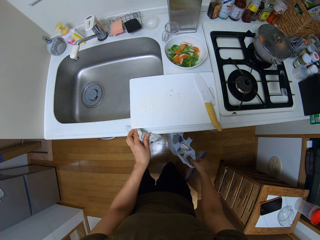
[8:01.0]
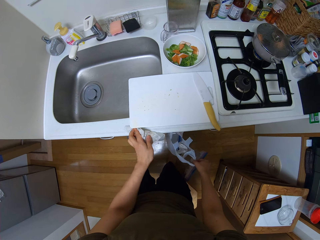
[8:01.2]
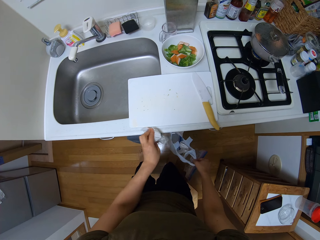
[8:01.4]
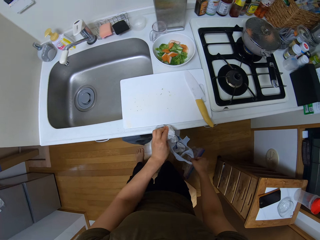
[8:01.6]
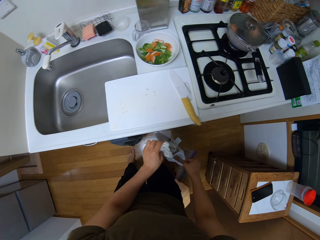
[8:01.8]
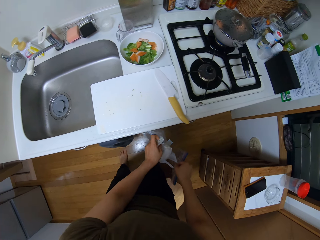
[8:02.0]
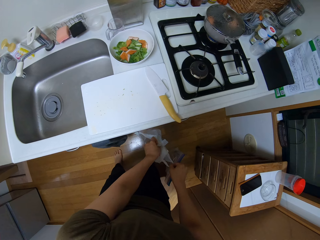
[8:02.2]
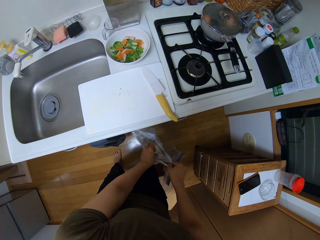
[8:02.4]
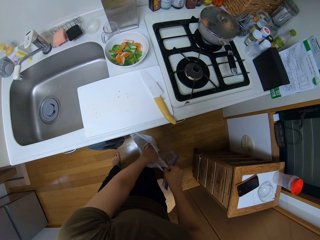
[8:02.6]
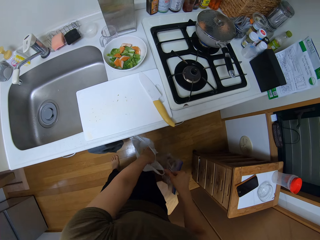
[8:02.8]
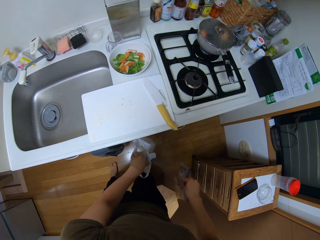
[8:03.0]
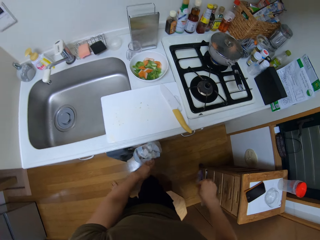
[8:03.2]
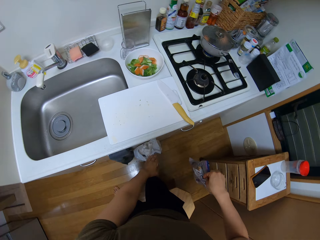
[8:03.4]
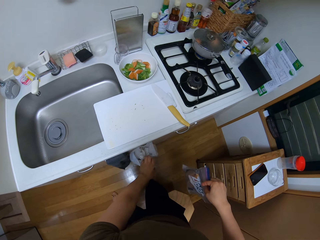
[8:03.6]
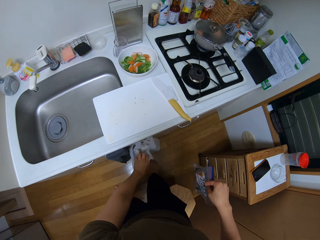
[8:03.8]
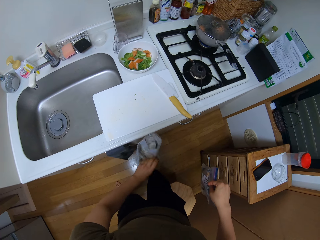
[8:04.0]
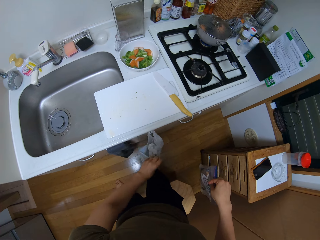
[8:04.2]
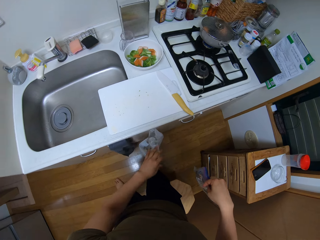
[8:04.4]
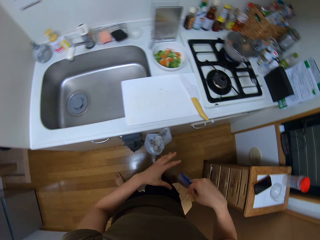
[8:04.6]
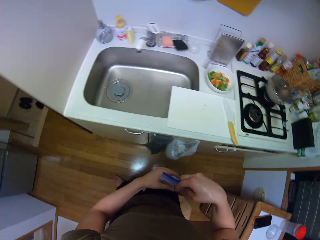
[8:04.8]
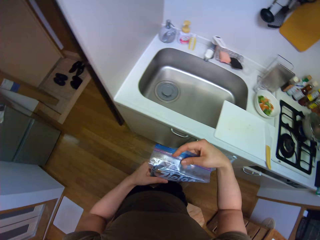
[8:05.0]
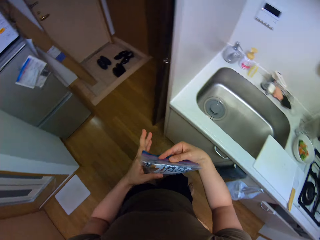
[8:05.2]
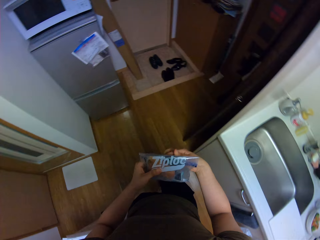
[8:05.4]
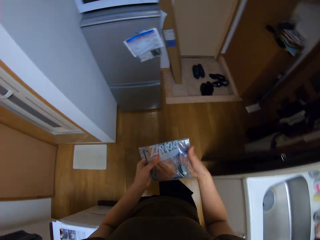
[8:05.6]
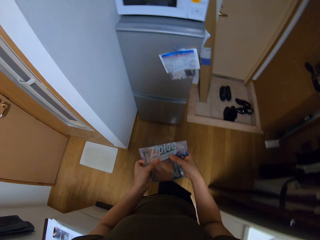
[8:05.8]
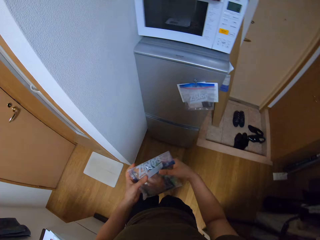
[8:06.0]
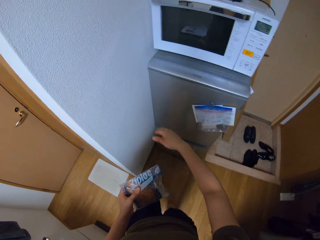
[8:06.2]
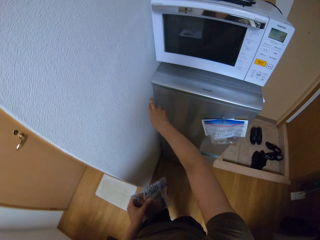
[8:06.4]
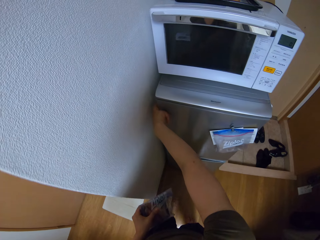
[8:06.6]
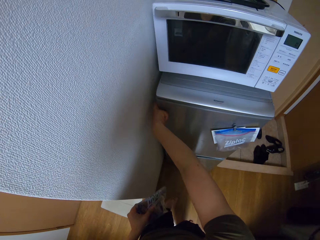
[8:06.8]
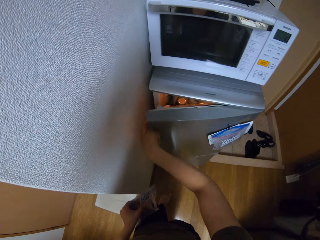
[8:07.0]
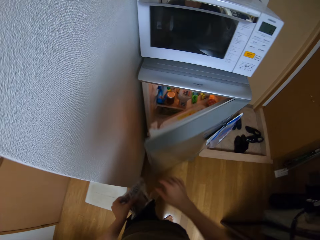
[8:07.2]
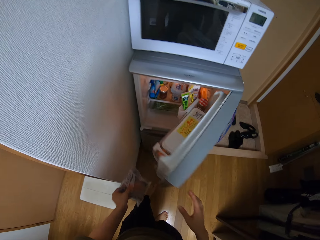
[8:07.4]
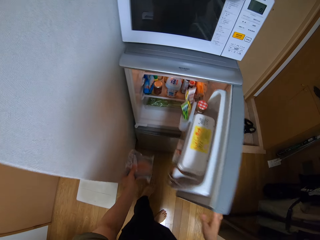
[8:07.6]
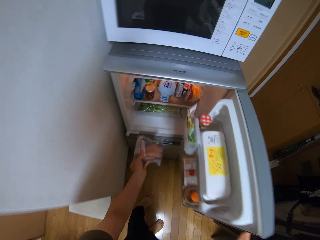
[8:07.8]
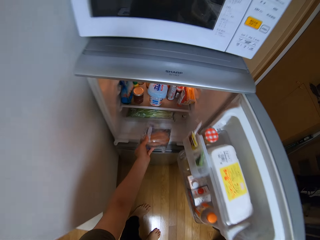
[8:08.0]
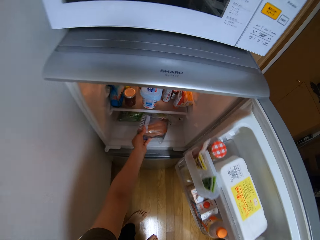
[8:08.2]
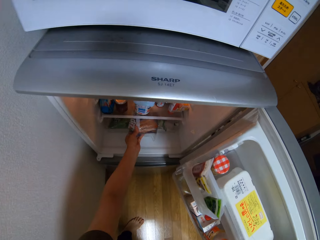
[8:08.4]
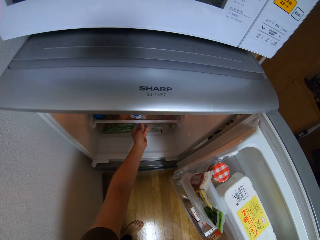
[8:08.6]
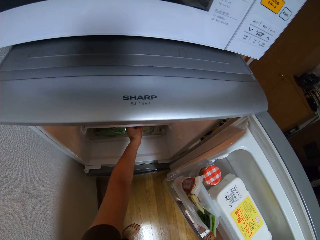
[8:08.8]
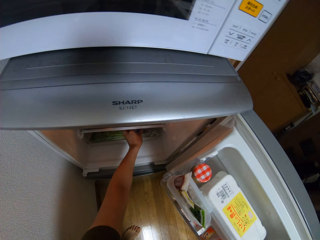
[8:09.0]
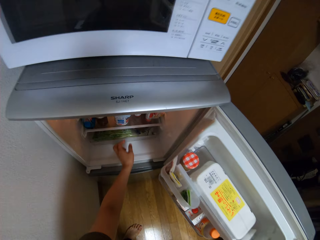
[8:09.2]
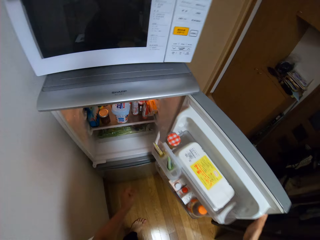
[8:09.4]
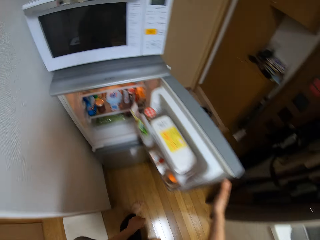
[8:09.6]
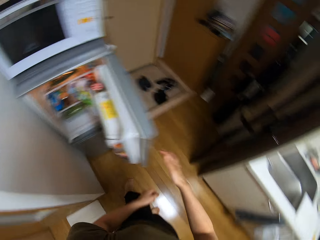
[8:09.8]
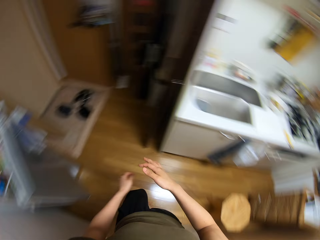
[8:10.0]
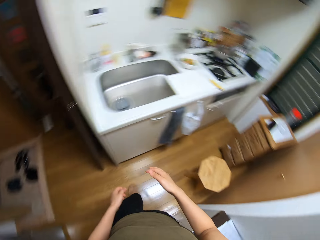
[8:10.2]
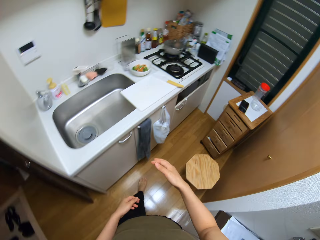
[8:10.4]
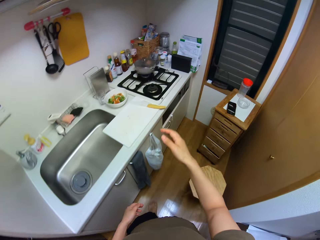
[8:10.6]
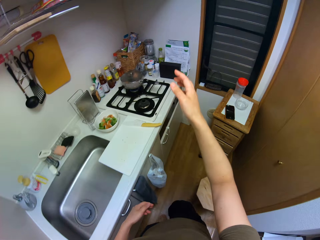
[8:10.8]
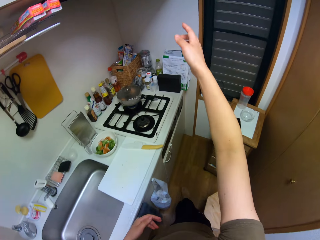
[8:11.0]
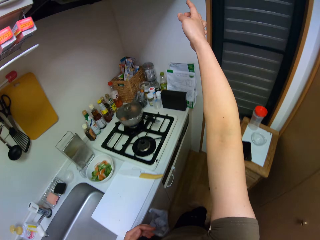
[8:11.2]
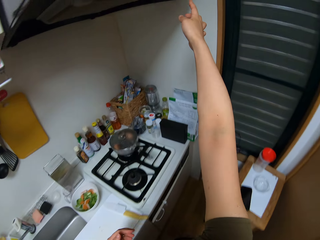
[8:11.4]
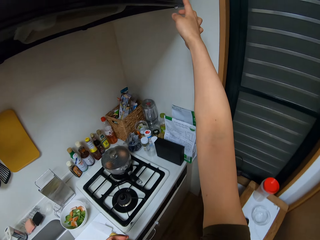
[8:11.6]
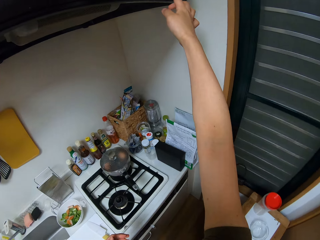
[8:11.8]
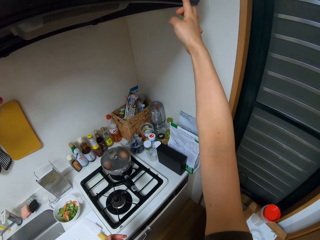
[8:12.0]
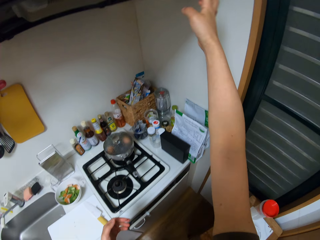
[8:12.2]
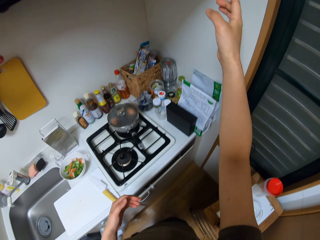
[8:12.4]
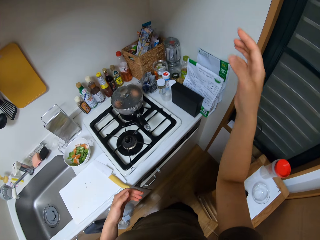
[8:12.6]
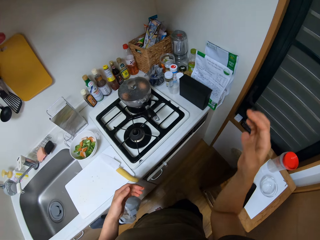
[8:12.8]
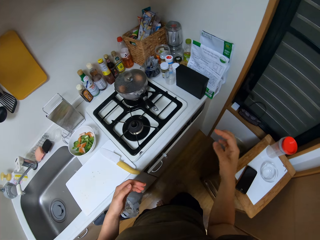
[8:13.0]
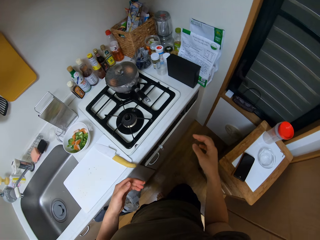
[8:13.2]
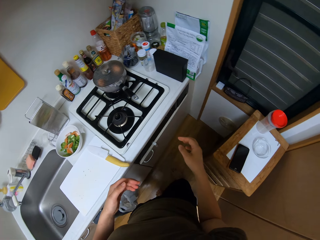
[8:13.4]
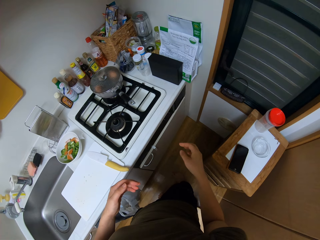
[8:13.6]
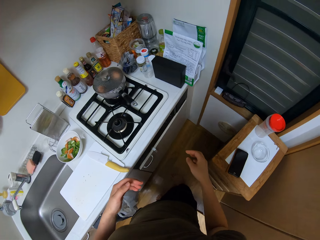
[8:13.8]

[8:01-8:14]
The camera wearer holds a dustbin. They dispose the paper on the dustbin. They fold the zip lock bag or paper bag. They put the zip lock bag on the other hand. They walk. They open the fridge. They put the zip lock bag in the fridge. They close the fridge. They walk. They press on a button.

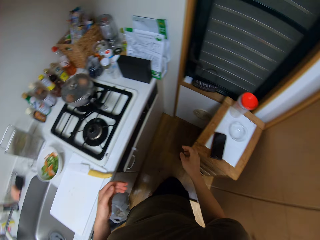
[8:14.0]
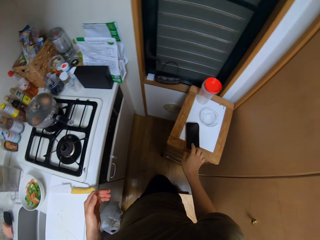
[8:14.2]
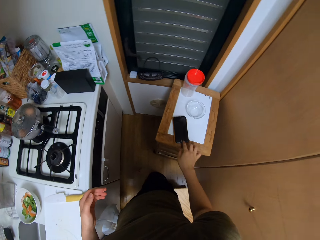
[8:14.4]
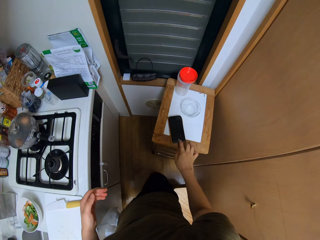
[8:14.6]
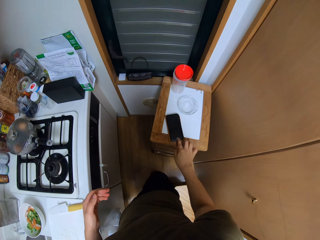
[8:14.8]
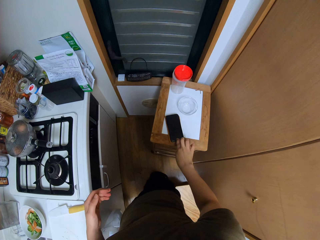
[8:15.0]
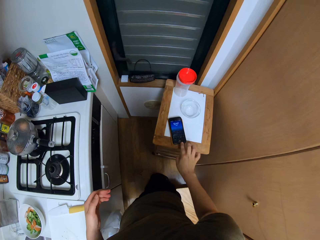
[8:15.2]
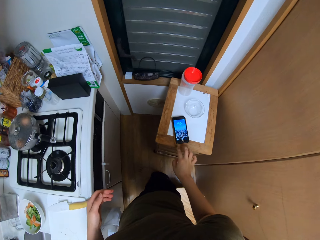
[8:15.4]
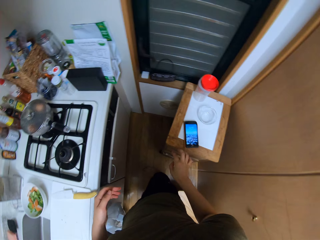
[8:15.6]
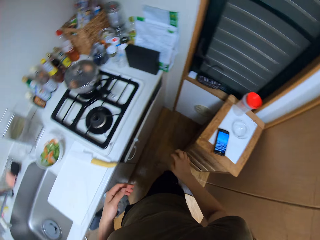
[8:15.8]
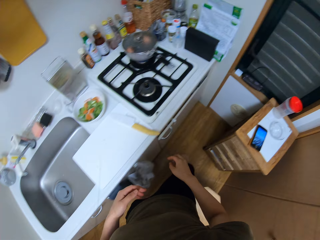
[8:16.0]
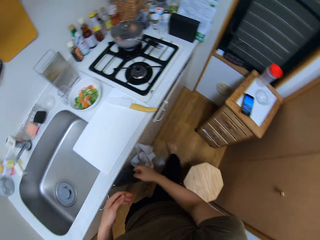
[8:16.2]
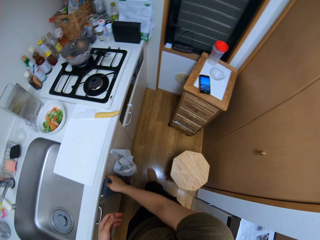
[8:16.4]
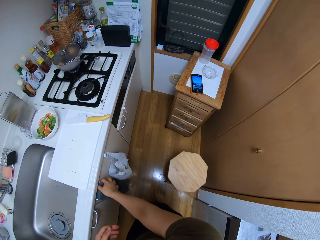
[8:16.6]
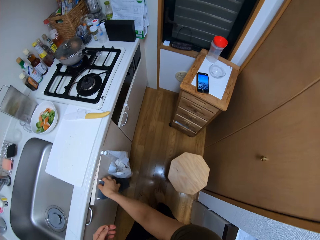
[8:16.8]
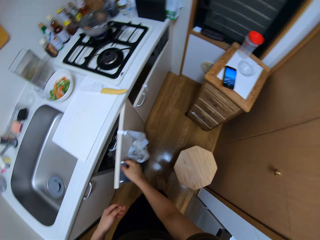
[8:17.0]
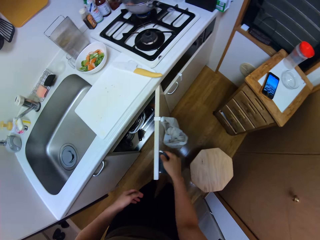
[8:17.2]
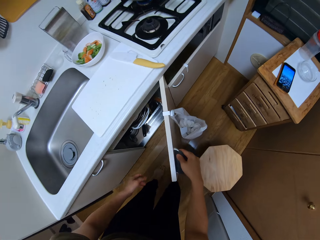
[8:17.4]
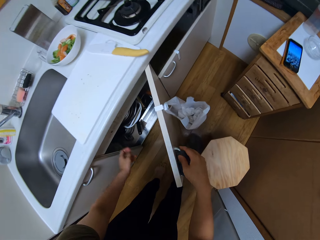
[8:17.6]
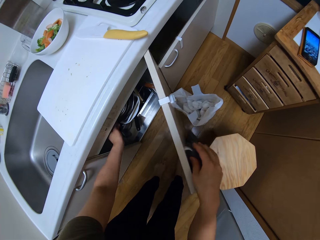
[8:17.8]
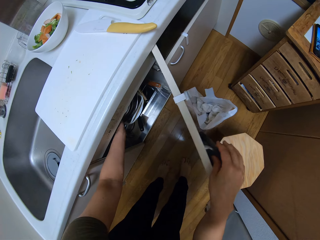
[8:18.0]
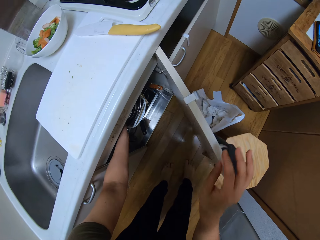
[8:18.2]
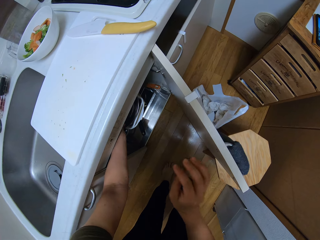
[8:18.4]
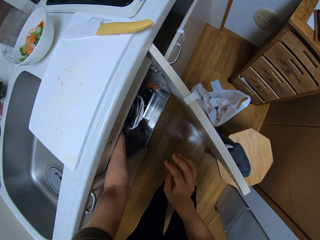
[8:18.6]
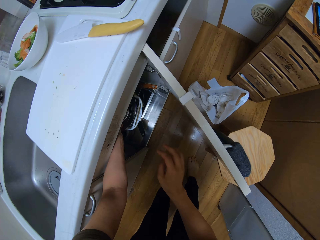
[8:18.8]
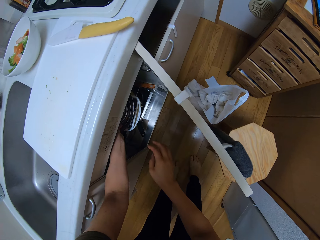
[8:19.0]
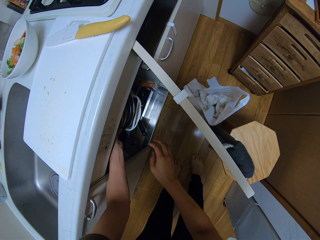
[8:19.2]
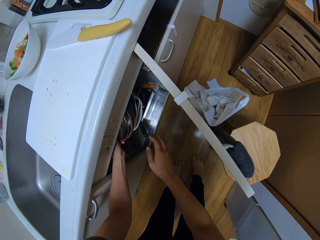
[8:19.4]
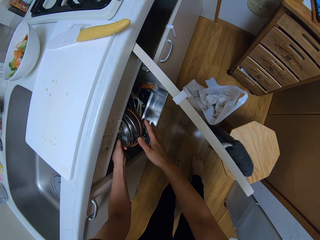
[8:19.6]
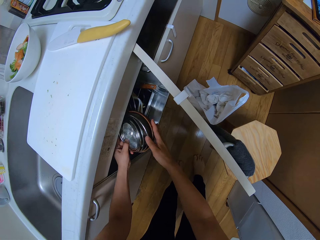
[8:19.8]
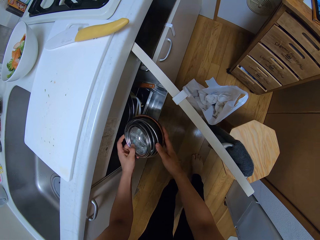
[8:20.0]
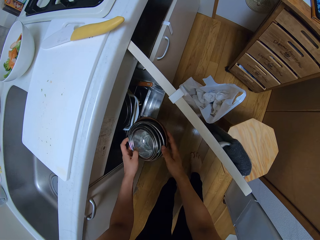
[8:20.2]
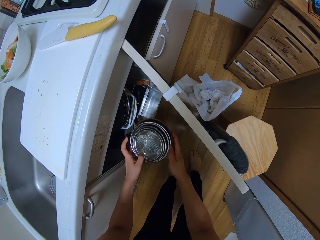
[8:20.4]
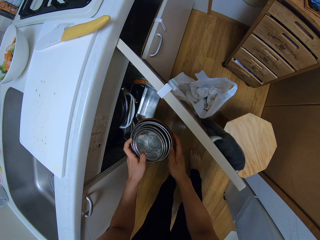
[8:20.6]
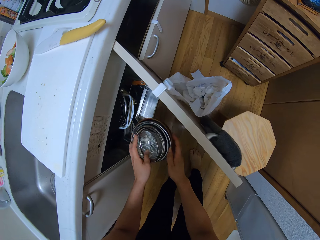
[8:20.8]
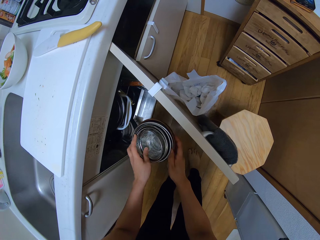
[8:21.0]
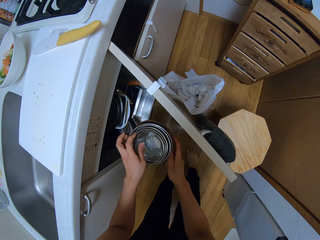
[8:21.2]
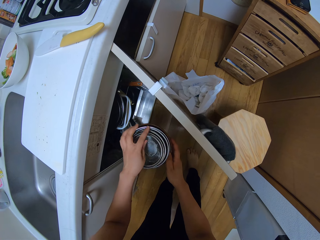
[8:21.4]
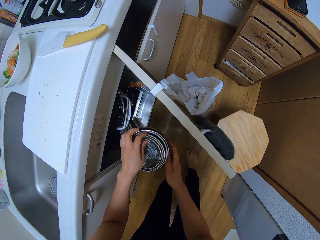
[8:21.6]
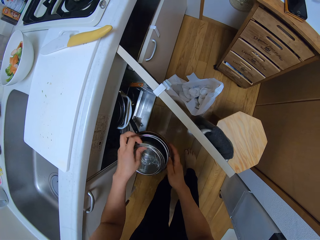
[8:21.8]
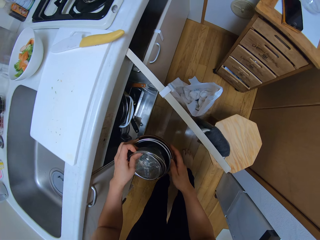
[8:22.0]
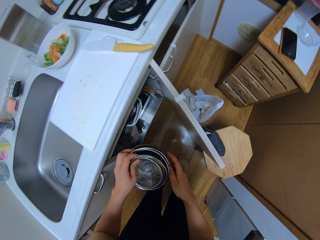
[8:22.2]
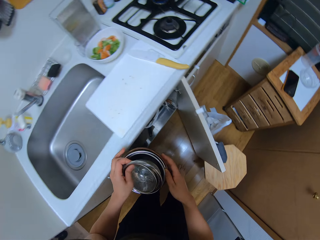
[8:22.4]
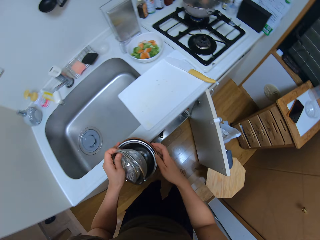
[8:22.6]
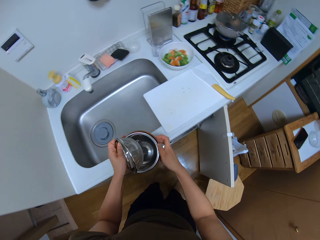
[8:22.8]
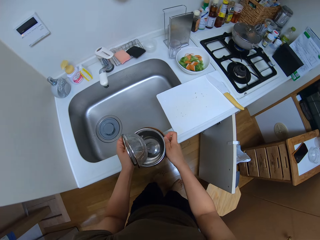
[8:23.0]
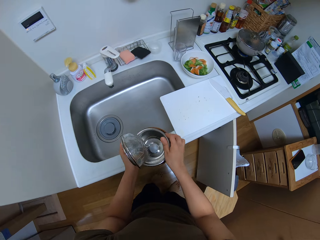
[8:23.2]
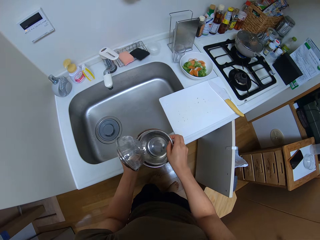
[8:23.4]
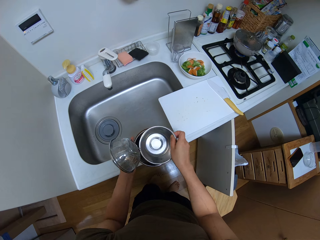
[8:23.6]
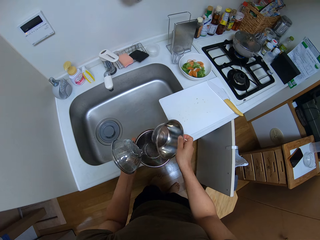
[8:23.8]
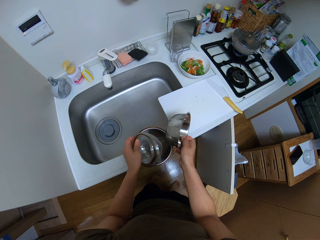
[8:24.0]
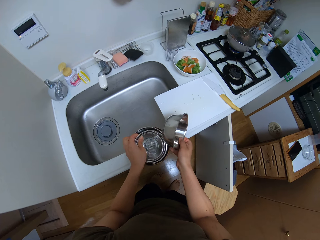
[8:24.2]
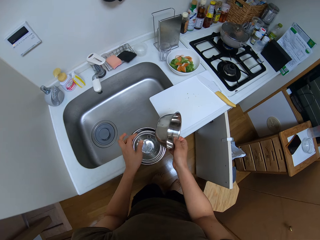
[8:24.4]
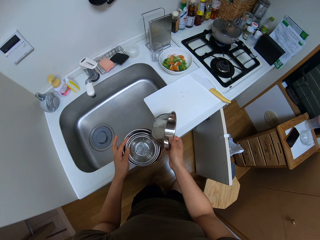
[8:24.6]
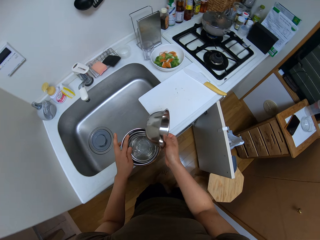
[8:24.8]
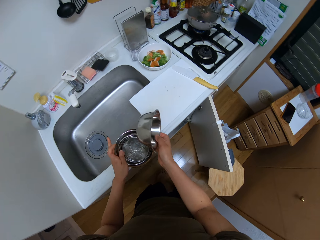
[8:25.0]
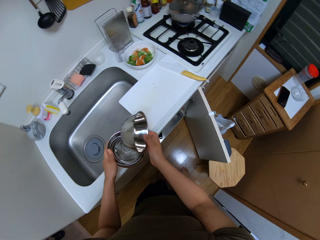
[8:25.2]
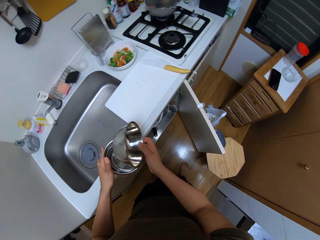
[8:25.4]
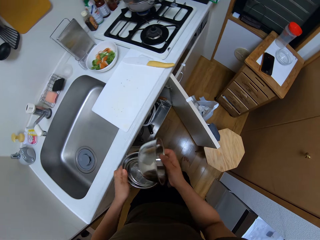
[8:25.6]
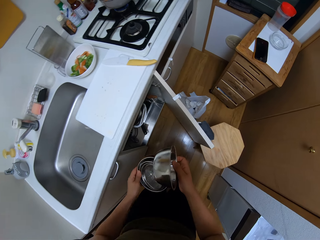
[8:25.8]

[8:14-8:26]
The camera wearer taps on her phone. They take a step. They open a cabinet. They pick up metallic bowls and bowl strainers. They lift the bowl strainers. They put the bowls on the kitchen counter. They pick up a bowl. They put the bowl strainers in another bowl.
